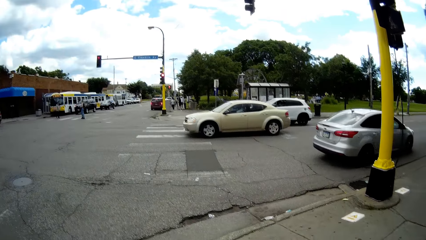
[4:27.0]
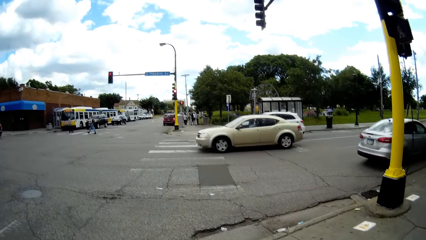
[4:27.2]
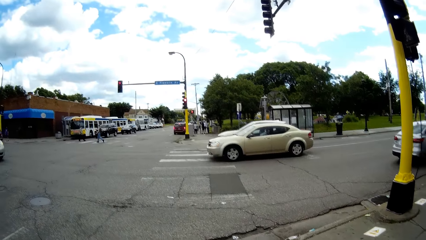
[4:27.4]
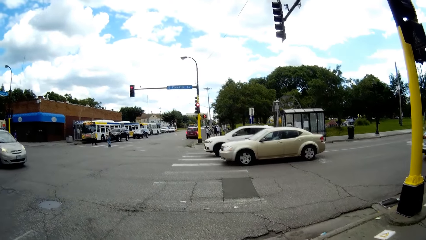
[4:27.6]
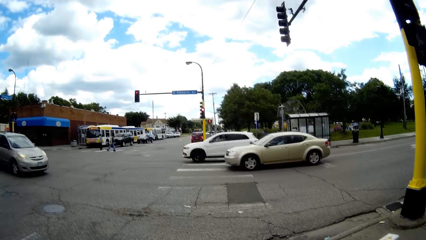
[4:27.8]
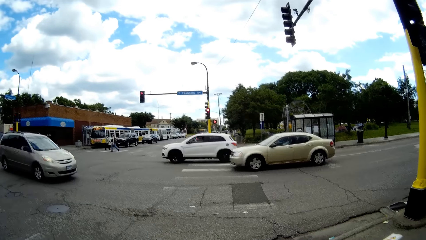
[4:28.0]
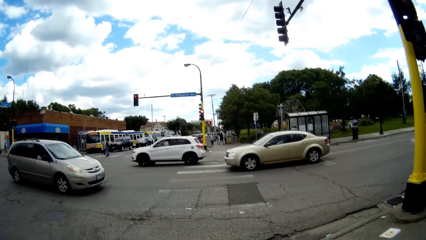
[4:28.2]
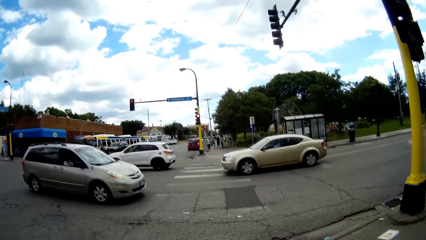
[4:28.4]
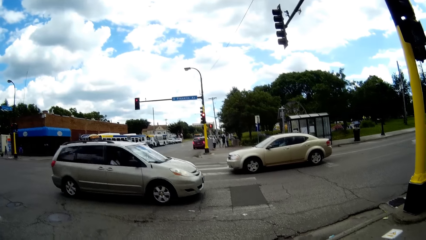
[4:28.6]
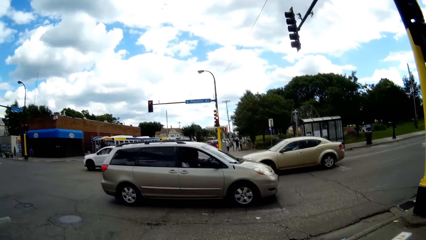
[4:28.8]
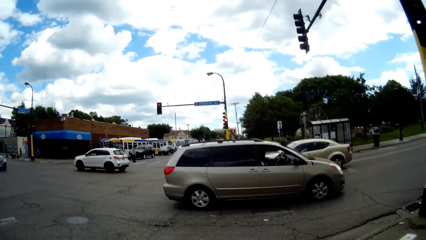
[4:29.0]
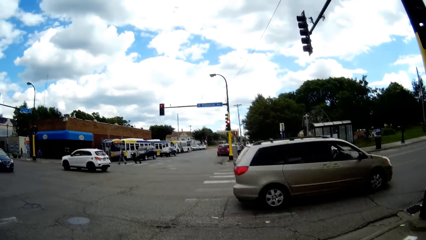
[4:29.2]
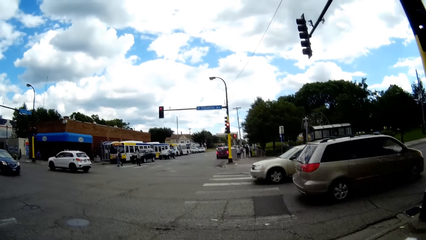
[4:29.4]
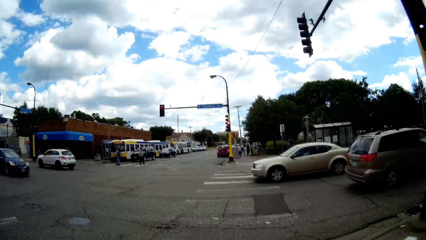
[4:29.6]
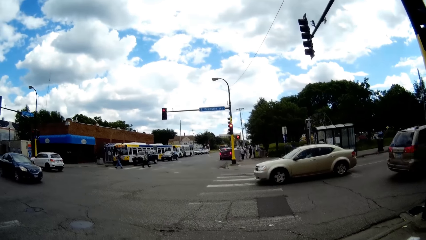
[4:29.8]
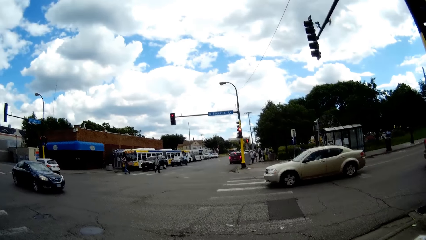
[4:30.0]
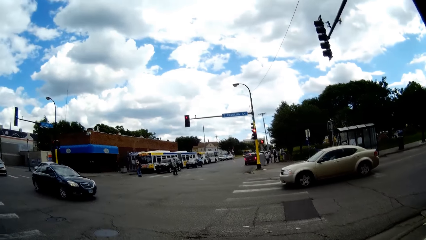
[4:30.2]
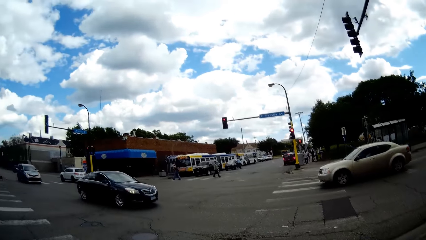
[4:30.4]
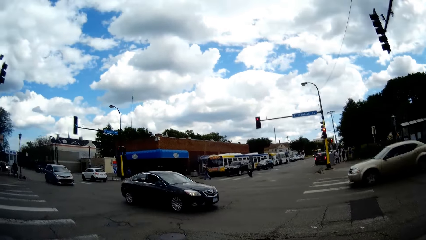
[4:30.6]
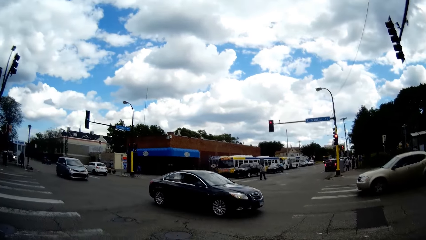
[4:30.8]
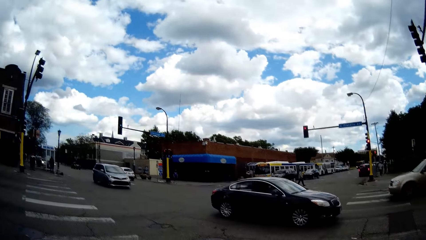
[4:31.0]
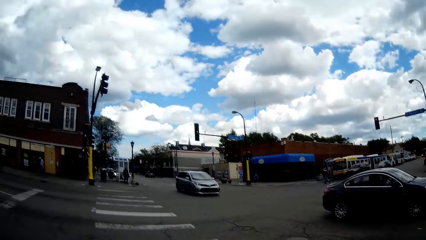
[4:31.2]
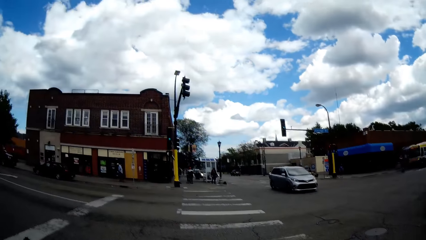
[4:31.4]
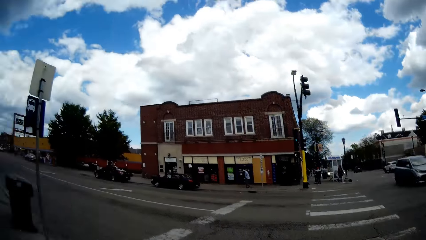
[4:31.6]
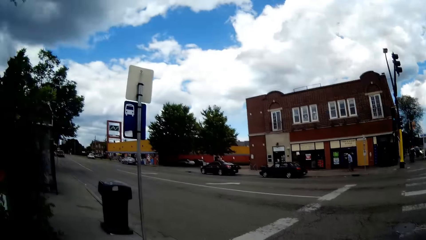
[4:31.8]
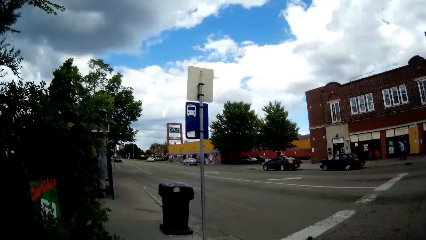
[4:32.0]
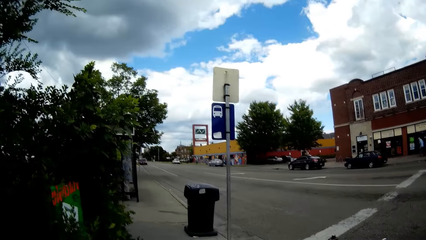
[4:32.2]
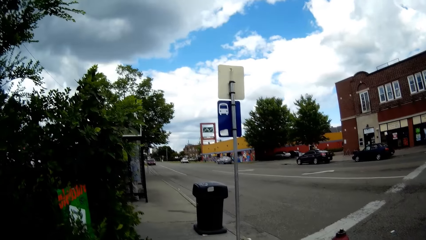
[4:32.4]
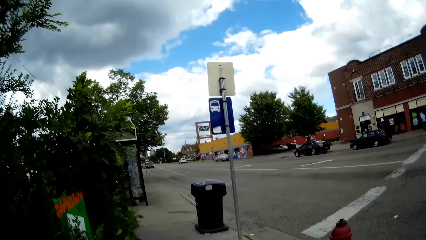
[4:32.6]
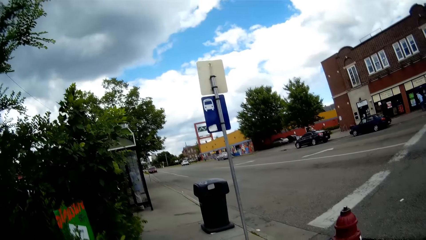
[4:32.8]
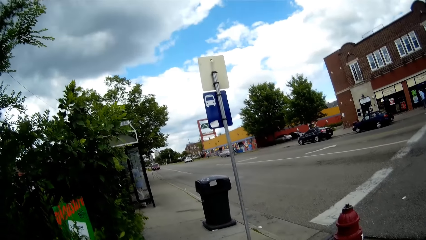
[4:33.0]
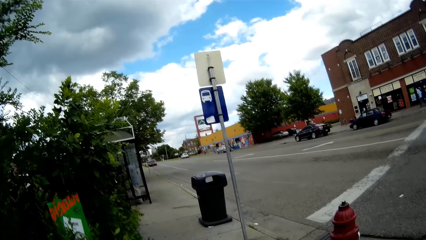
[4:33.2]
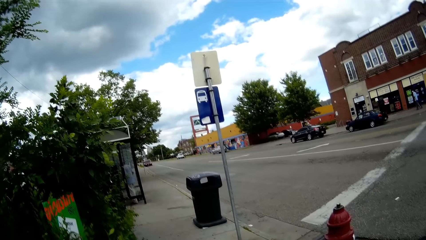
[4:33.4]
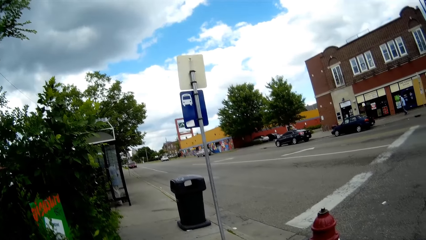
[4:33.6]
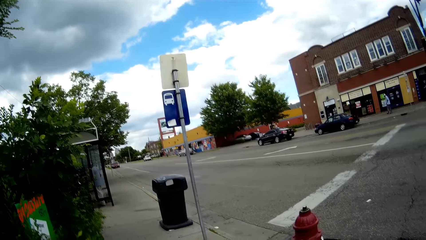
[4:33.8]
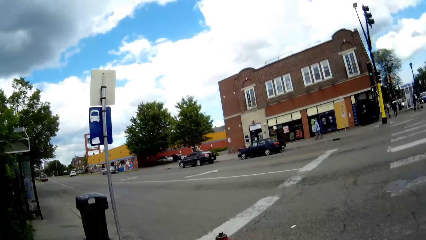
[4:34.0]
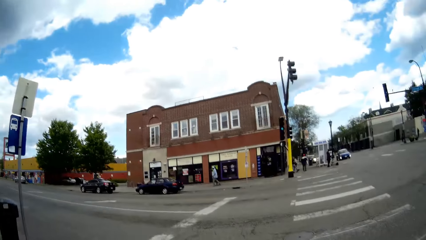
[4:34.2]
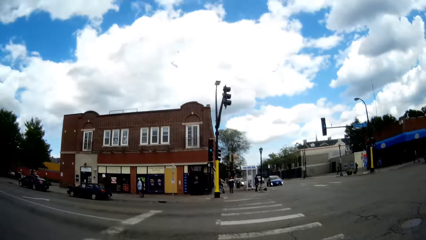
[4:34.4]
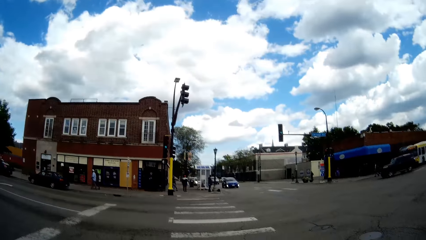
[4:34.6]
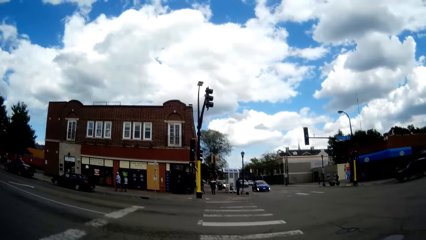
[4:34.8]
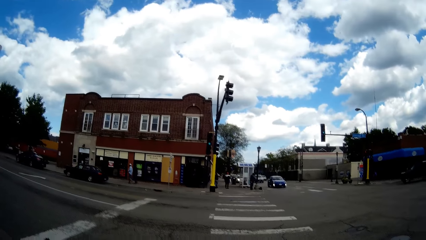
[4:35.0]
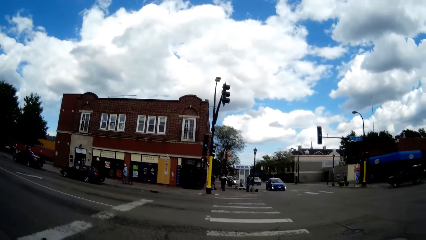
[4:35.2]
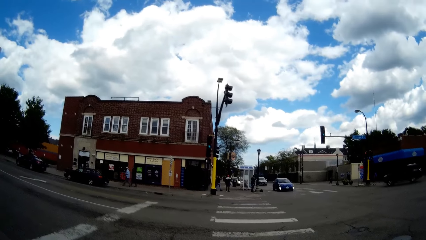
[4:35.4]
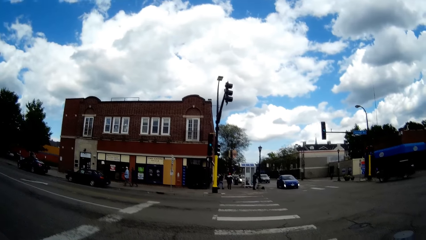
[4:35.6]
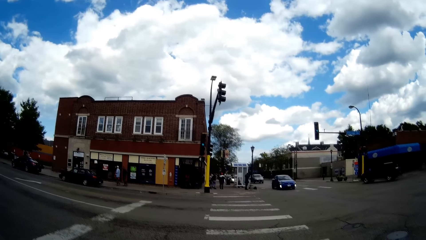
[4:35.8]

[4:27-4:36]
The camera wearer looks around.
